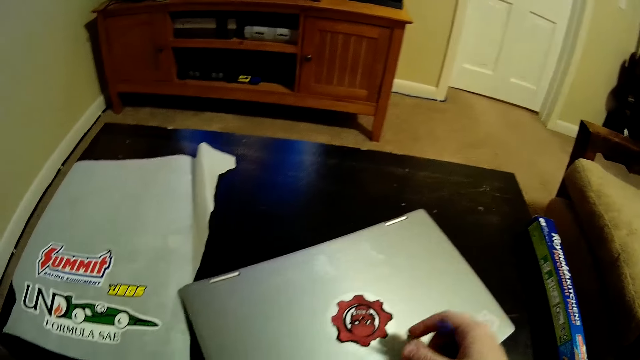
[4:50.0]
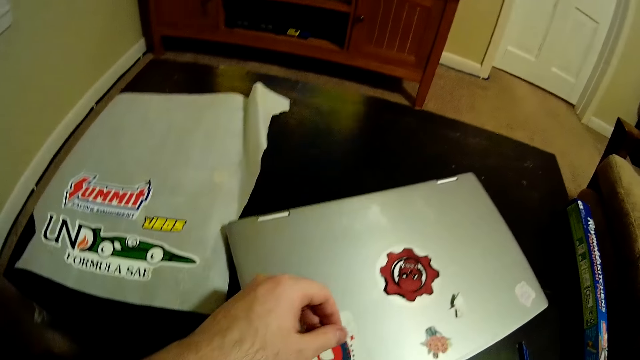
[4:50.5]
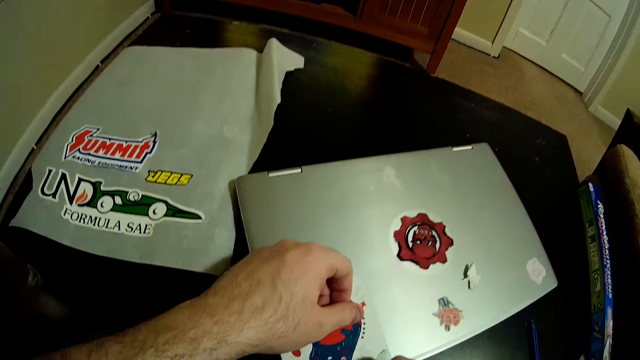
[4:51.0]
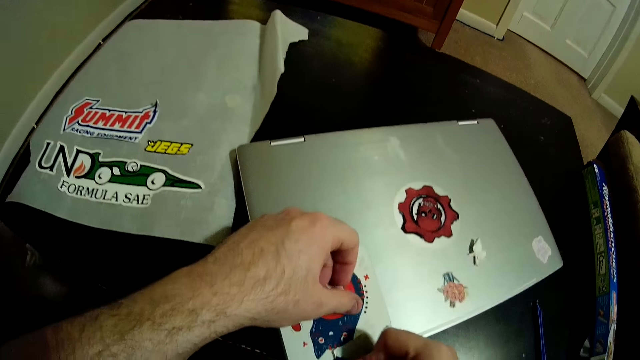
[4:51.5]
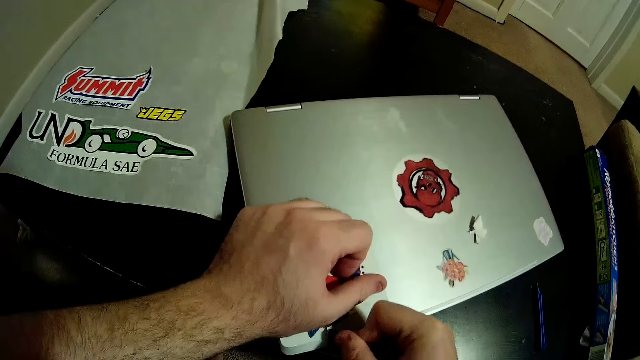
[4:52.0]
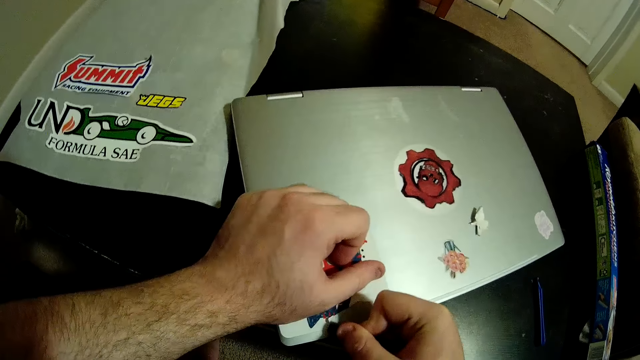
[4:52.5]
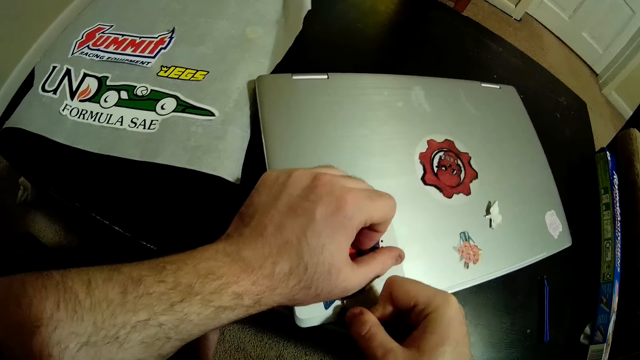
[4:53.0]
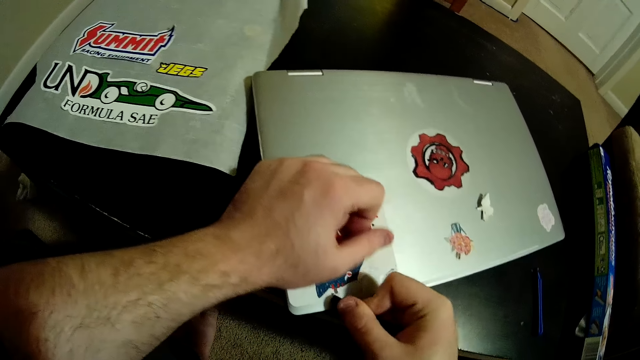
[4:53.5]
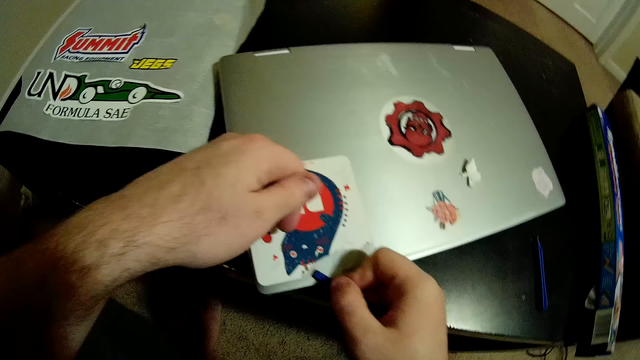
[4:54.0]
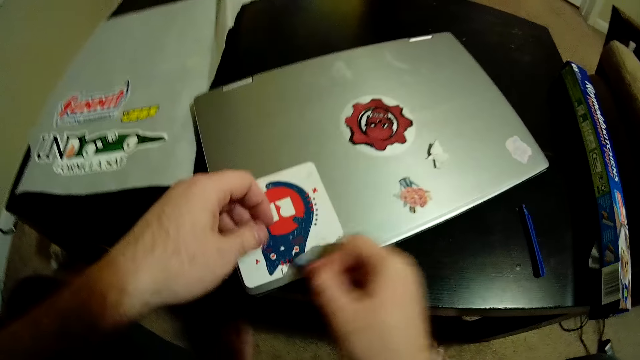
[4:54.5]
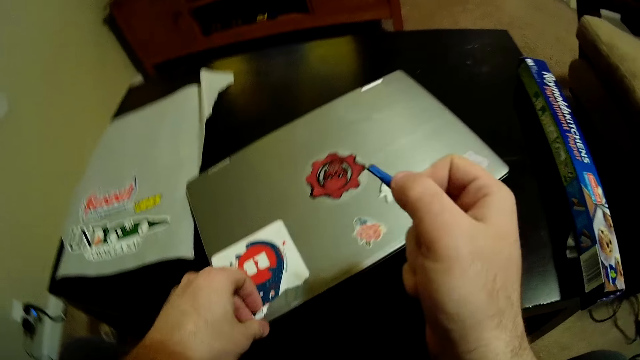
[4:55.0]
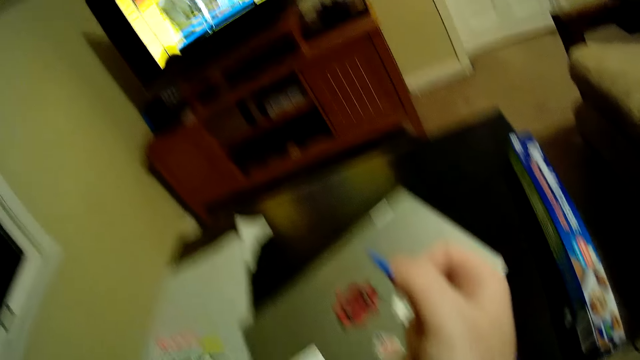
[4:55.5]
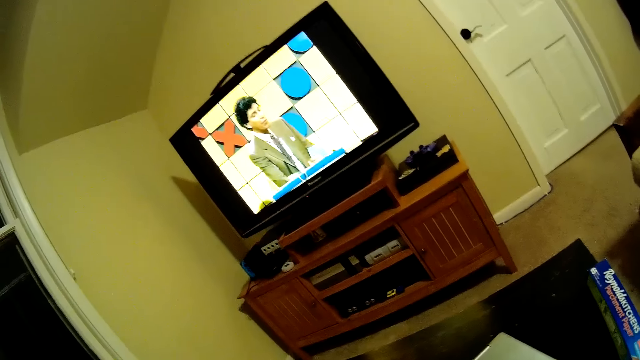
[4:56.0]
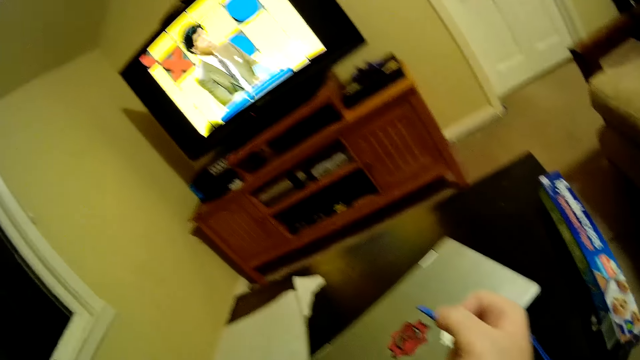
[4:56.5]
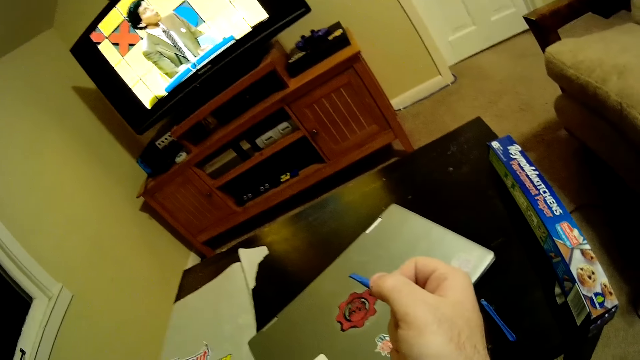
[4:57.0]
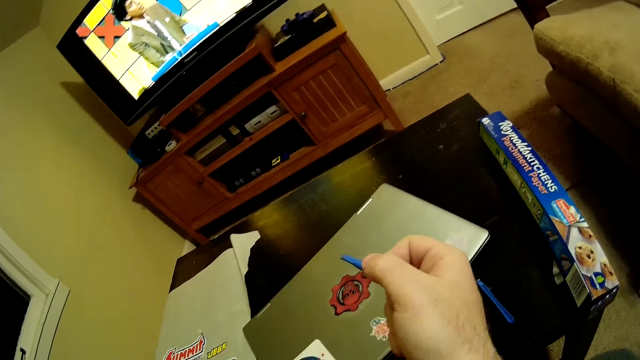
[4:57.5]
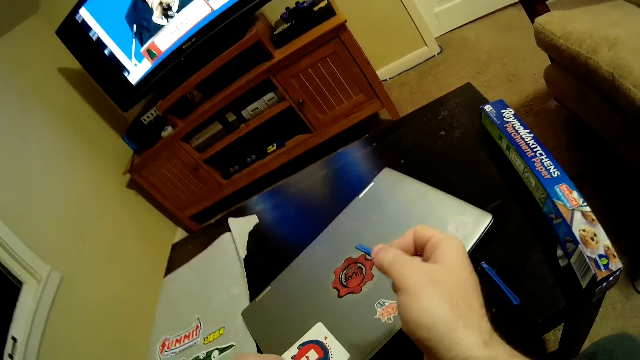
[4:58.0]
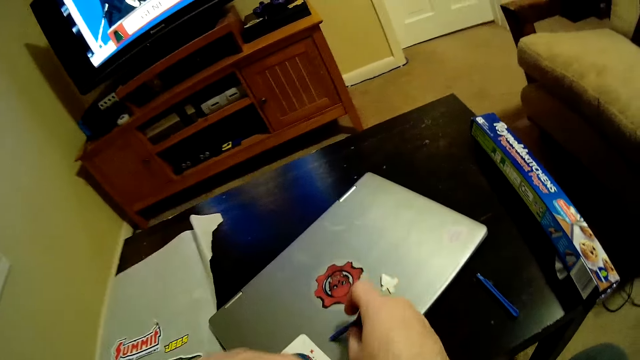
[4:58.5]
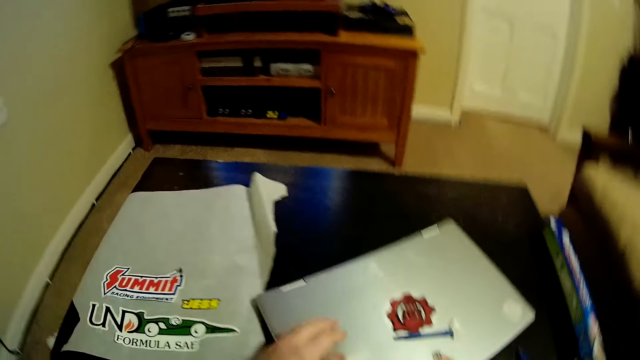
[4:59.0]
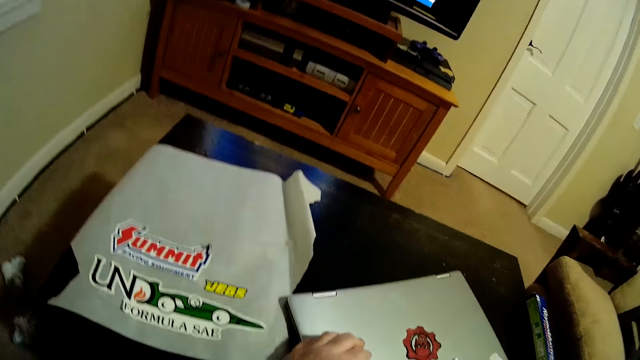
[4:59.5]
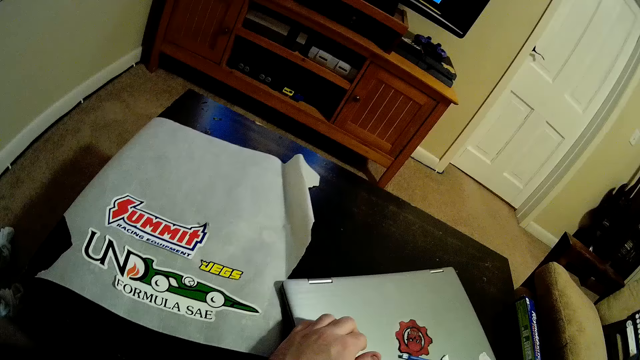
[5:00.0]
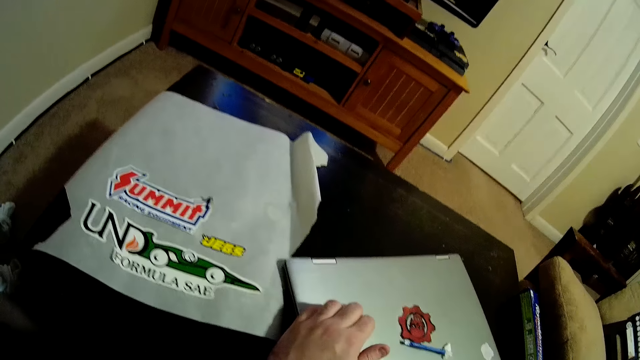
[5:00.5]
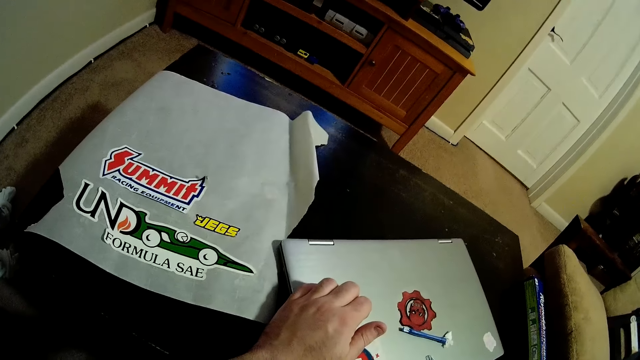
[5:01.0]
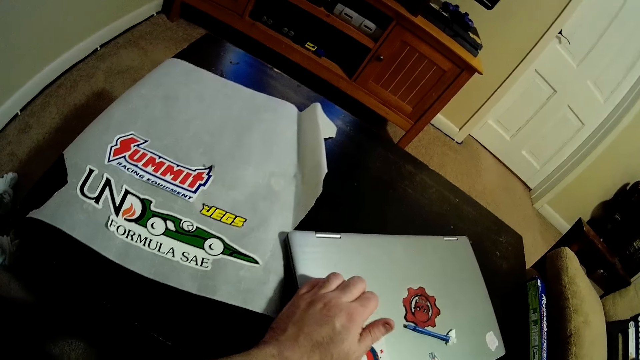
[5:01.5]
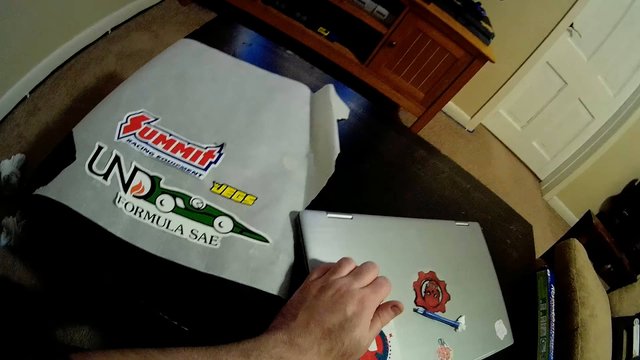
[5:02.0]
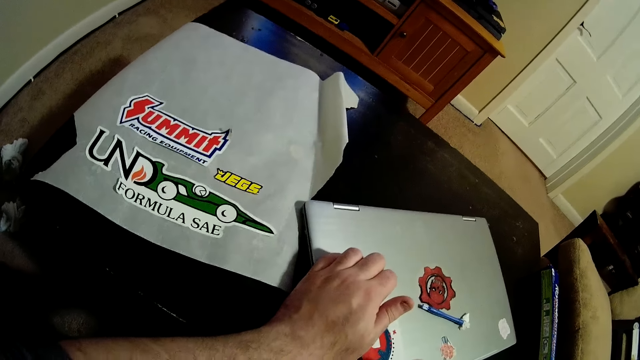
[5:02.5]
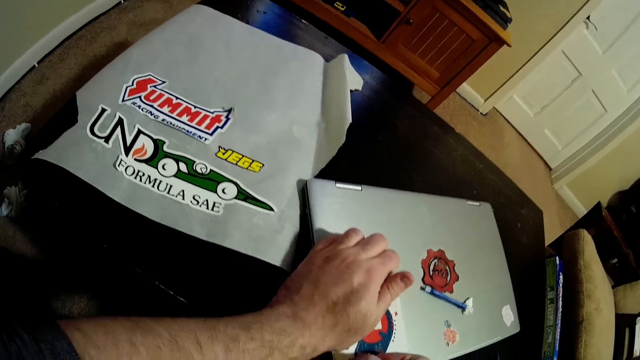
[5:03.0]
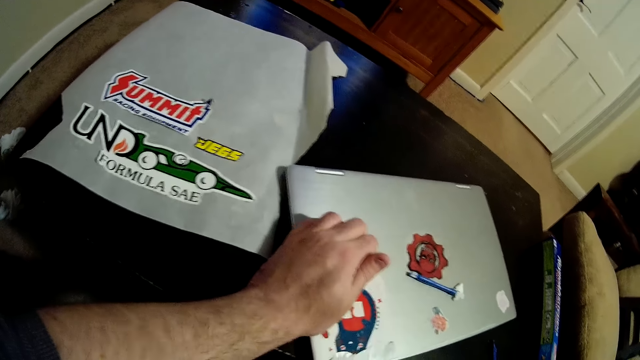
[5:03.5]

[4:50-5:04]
The camera wearer peels the sticker on the laptop with the plastic in his right hand. He peels the sticker on the laptop with his left hand and lifts the plastic with his right hand. He looks at the screen. He drops the plastic on the laptop with his right hand. He peels the sticker by hands.

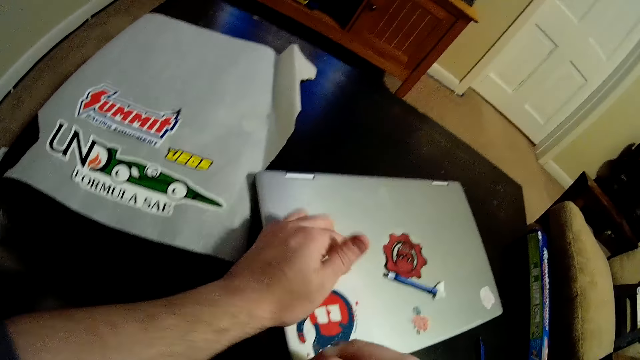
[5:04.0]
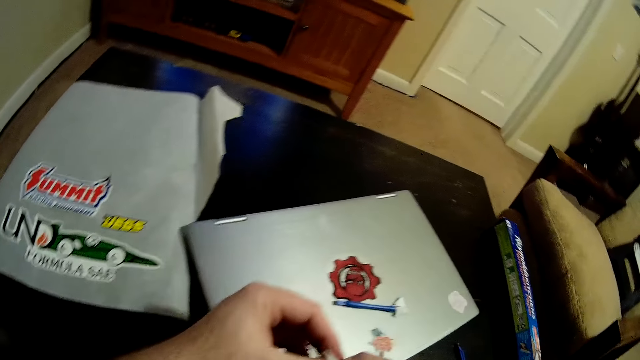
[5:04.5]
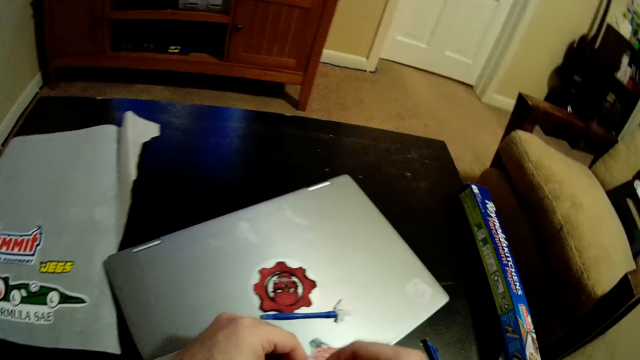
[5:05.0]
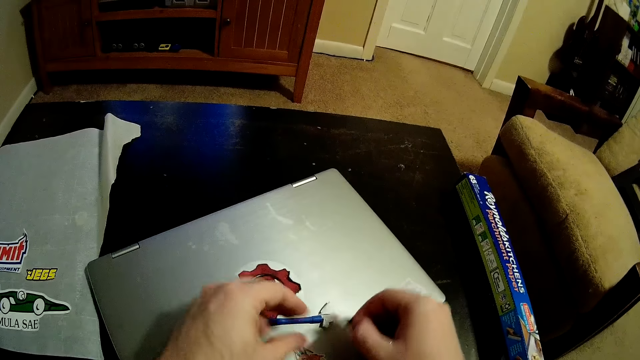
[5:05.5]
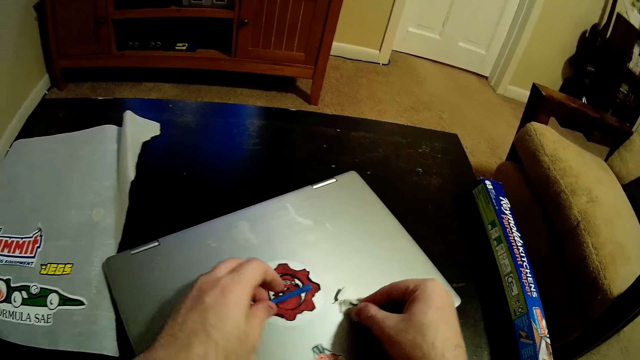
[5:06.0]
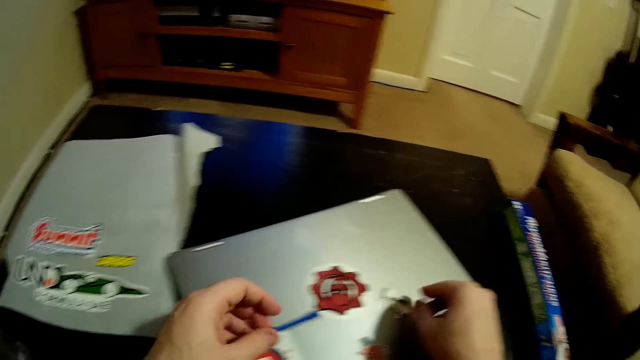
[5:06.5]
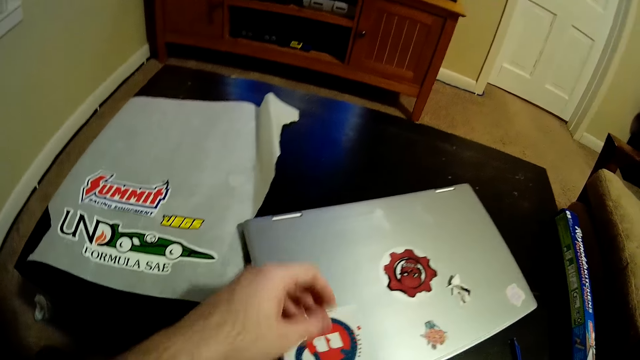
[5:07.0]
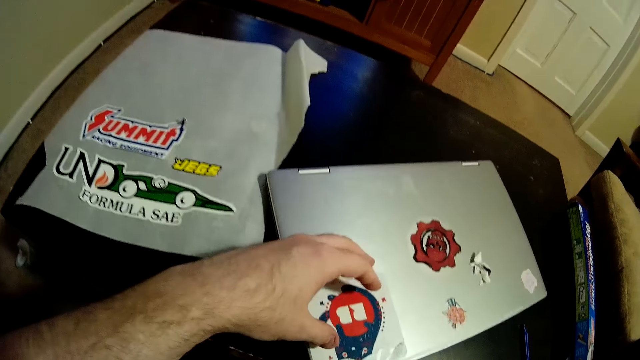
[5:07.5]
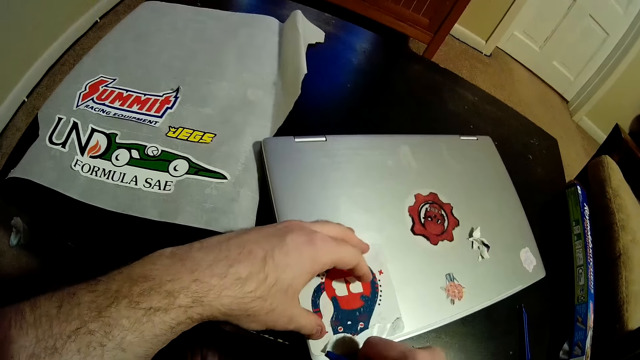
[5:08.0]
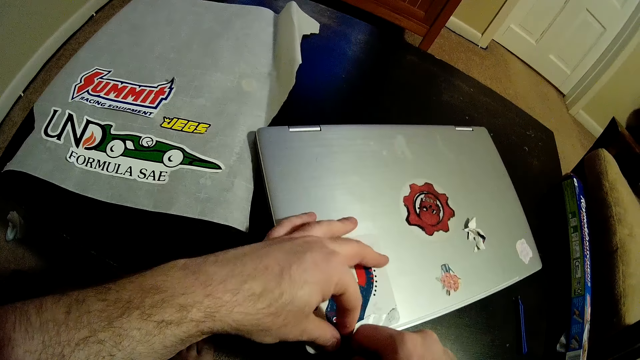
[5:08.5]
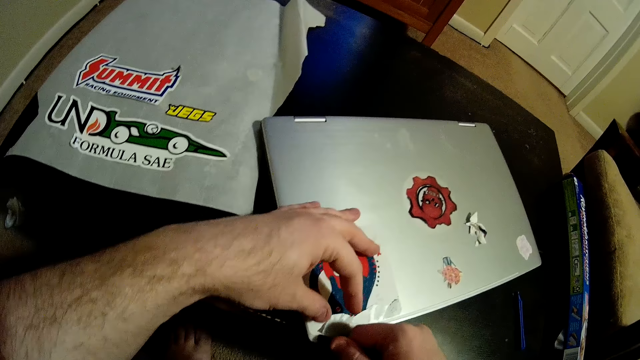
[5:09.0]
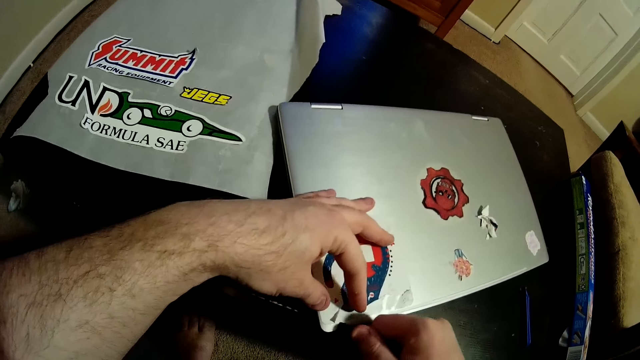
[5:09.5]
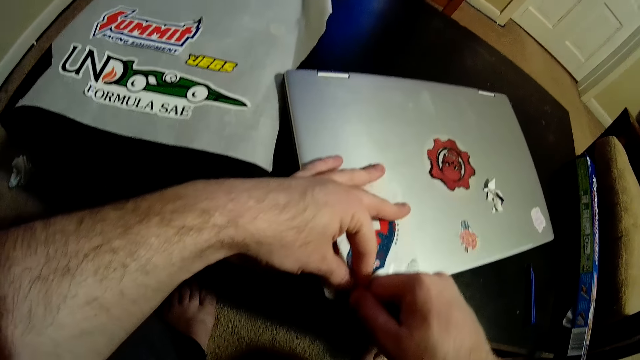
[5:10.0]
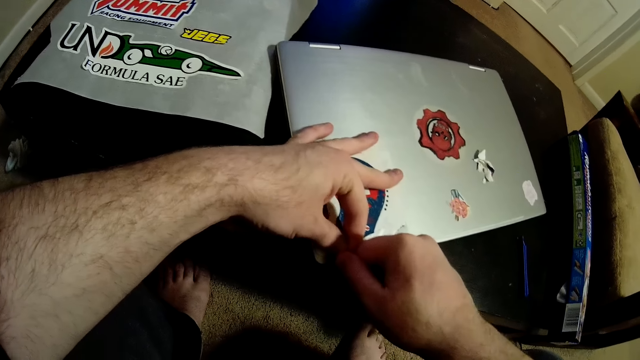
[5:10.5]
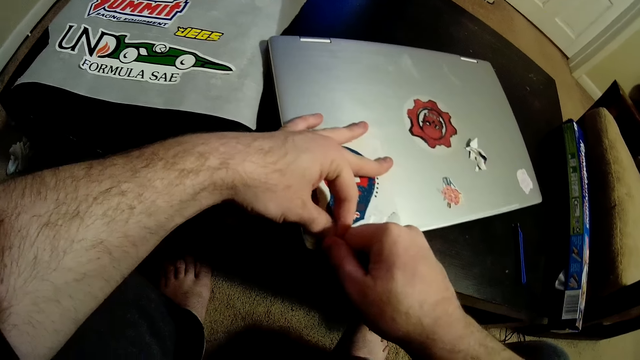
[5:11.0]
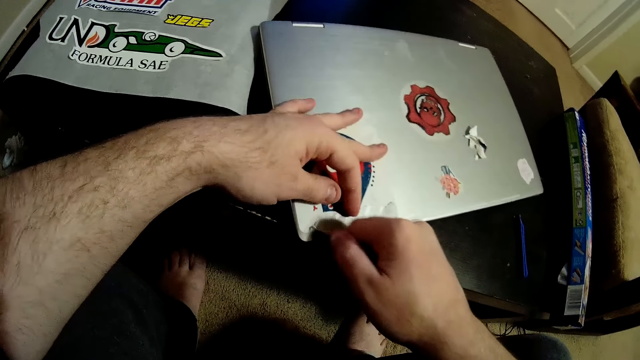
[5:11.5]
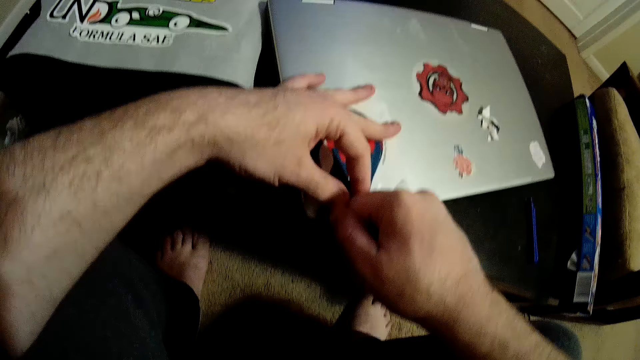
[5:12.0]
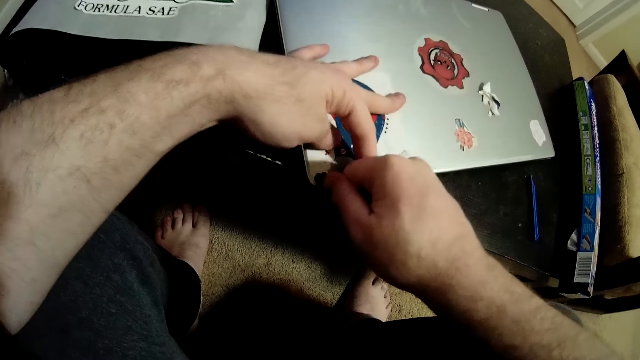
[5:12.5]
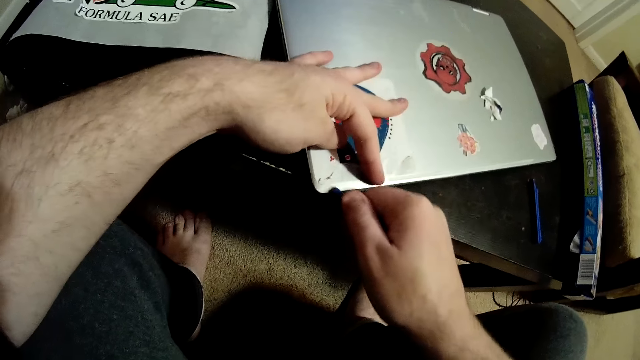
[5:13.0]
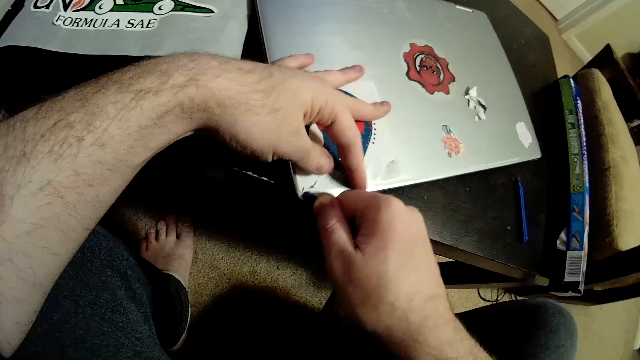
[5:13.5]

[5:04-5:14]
The camera wearer holds a piece of the sticker with both hands. He picks the plastic on the laptop with his left hand and drops the piece on a table with his right hand. He places a sticker on the laptop. He transfers the plastics from his left hand to his right hand. He peels the sticker with the plastic. He peels the sticker on the laptop with both hands.
